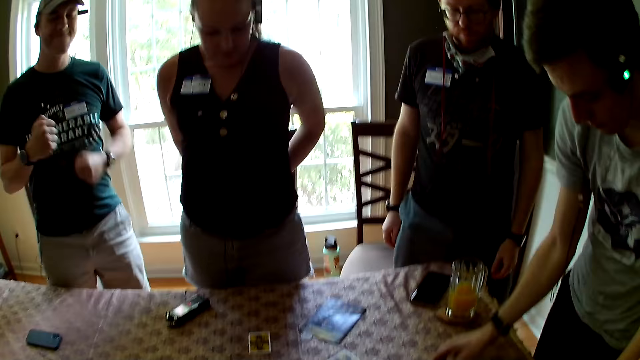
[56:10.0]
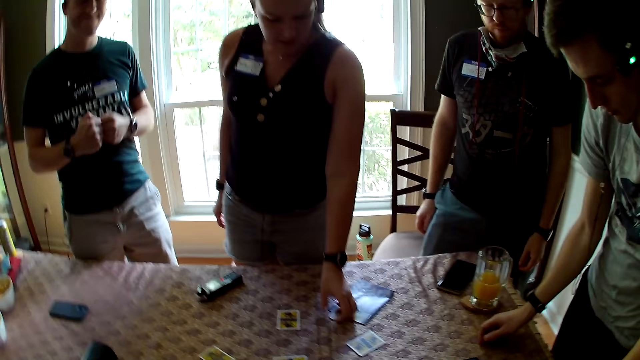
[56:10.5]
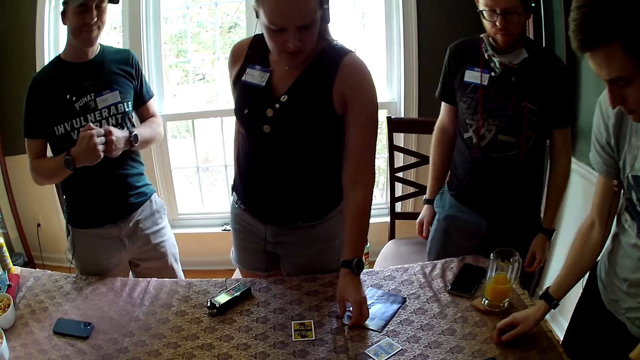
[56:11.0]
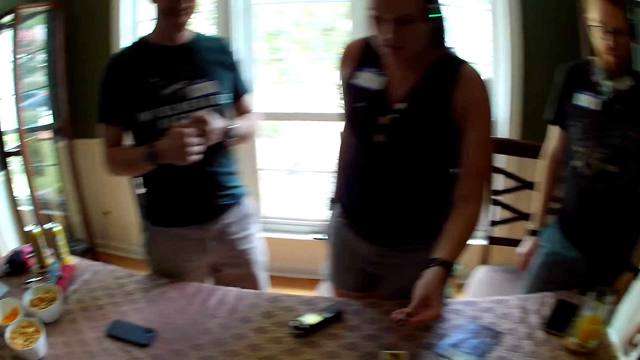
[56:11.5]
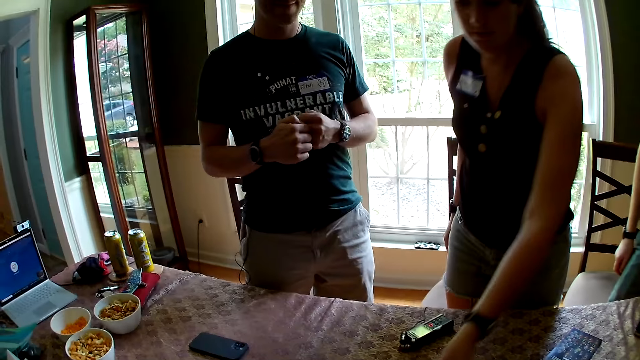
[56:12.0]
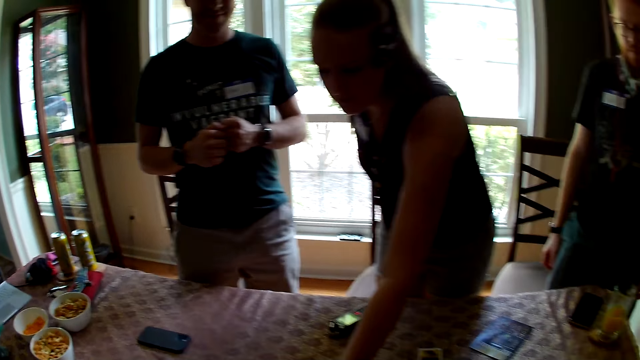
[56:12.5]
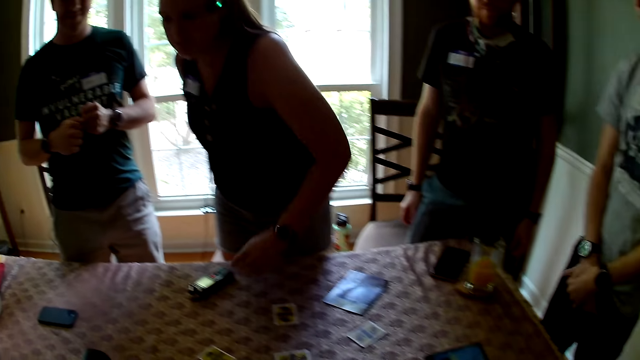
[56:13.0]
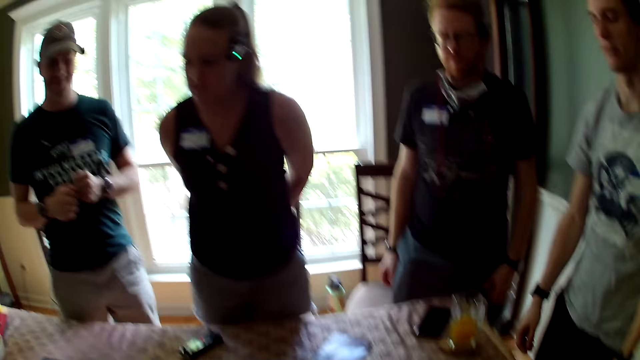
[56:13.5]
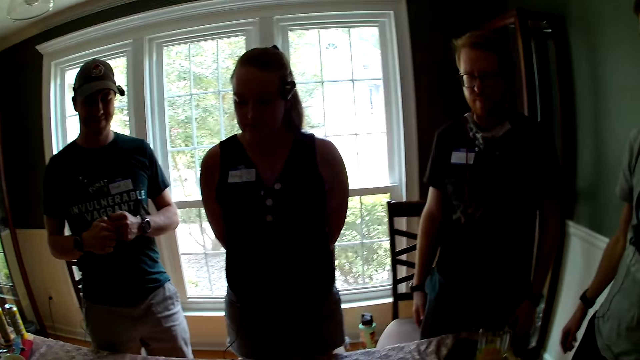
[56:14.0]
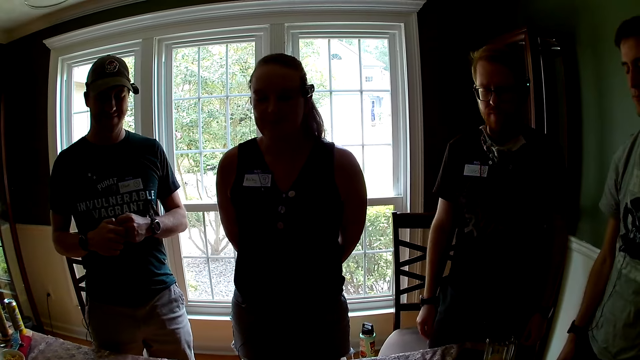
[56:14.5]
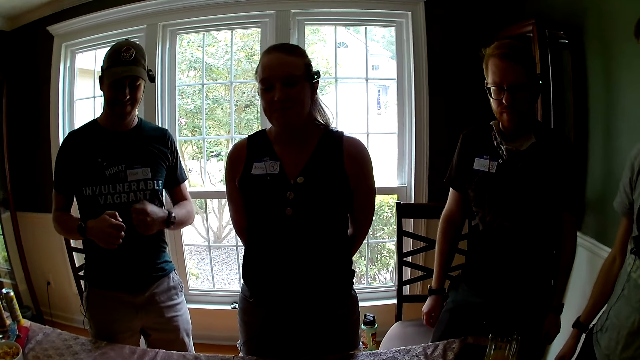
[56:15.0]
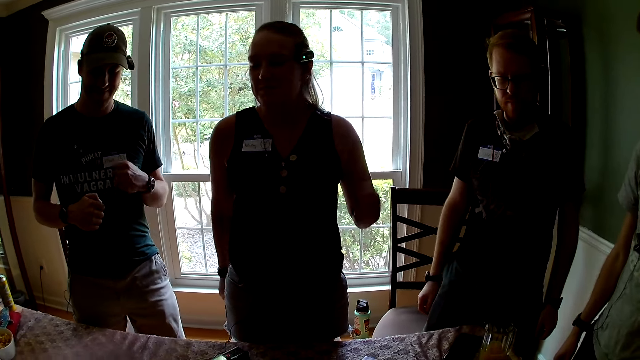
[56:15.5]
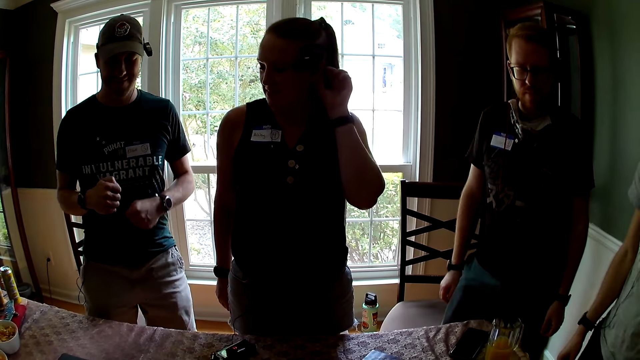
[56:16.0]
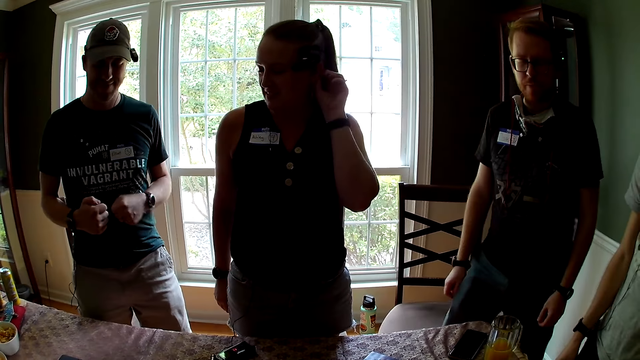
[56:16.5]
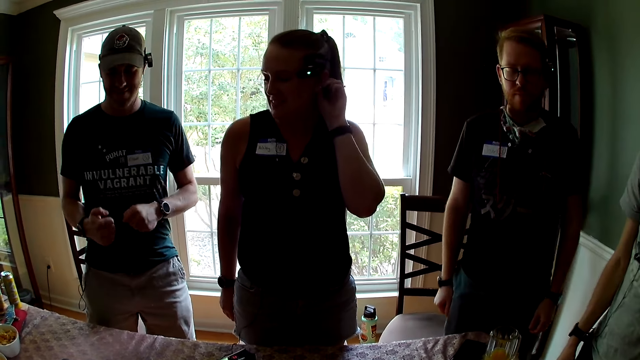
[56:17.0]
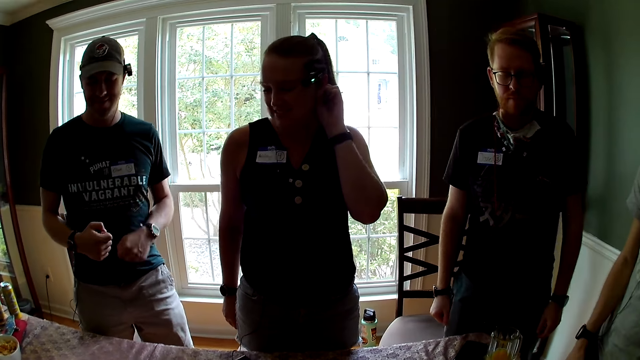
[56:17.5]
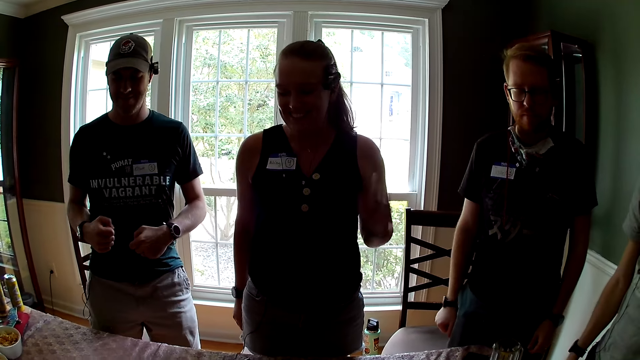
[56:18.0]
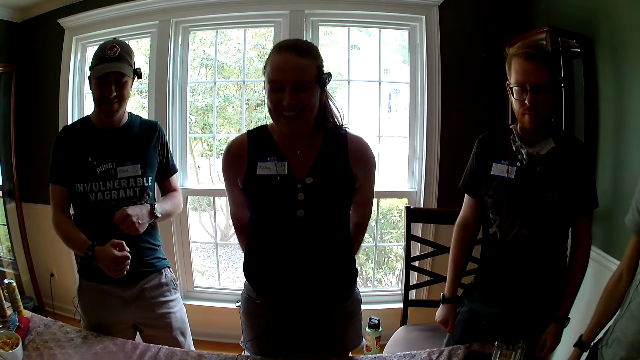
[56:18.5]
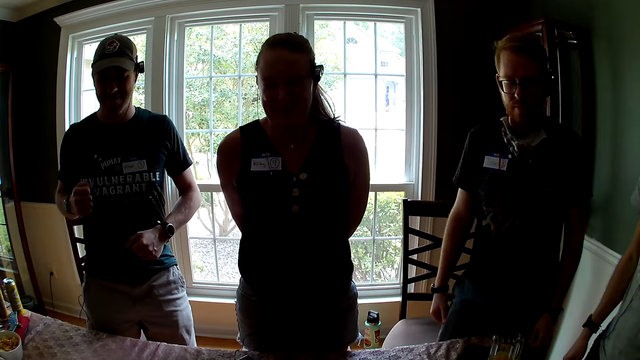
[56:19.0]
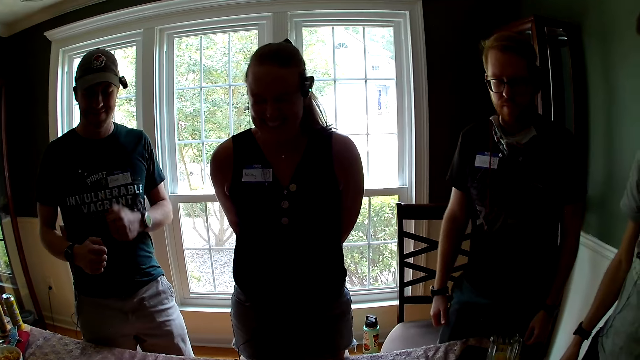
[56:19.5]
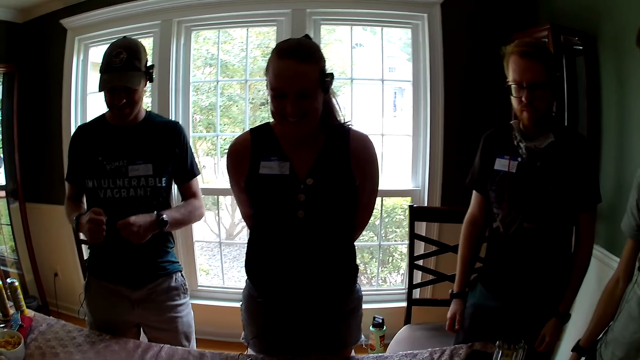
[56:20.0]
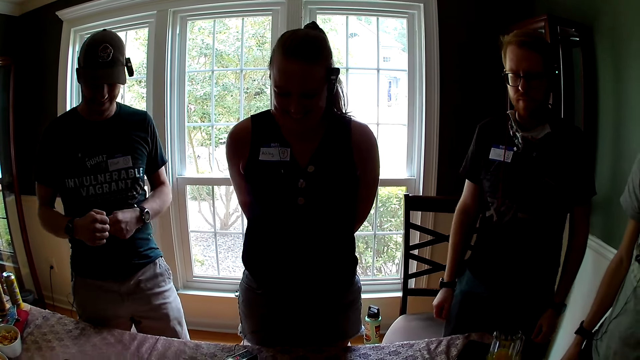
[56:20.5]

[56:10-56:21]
A woman talks to the camera wearer. The woman picks a coin from the dining table with her left hand. The woman touches her left ear with her left hand.

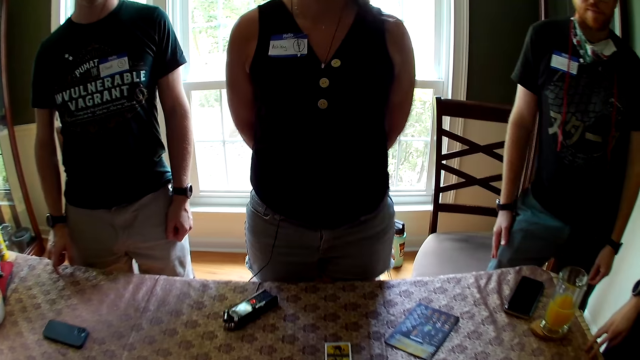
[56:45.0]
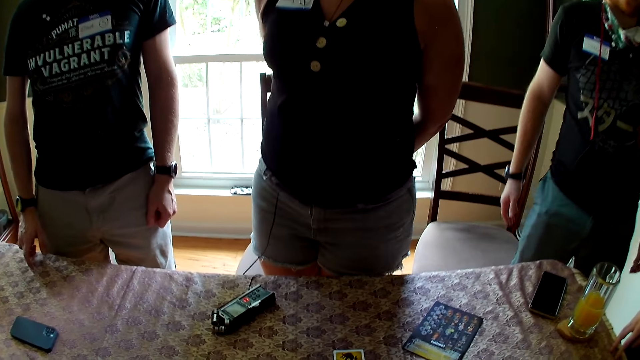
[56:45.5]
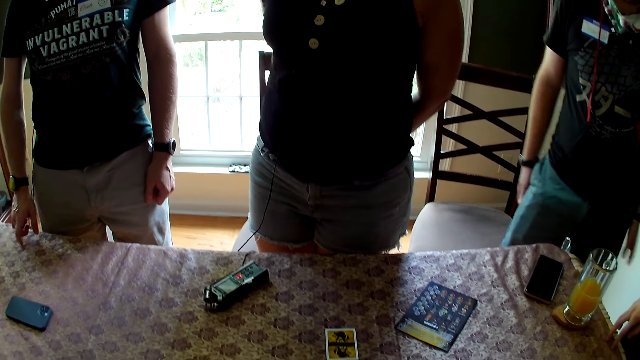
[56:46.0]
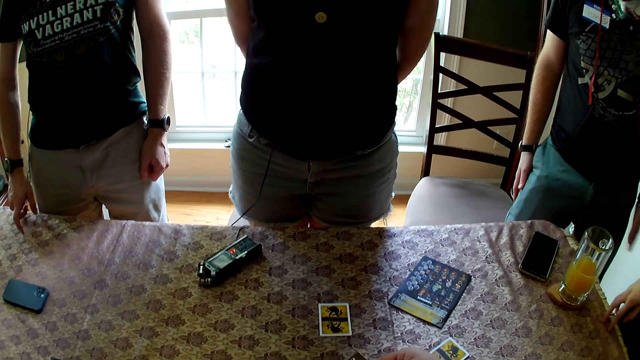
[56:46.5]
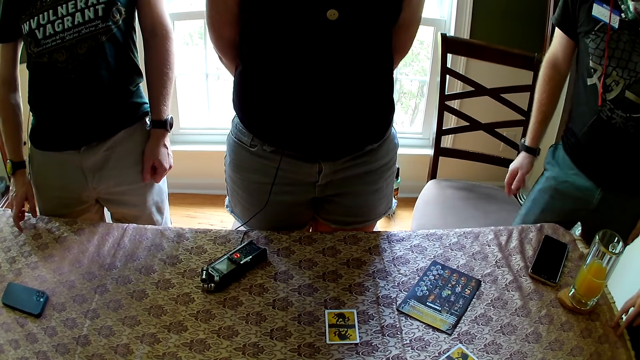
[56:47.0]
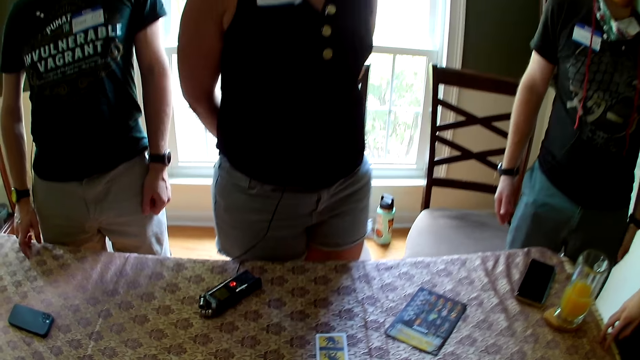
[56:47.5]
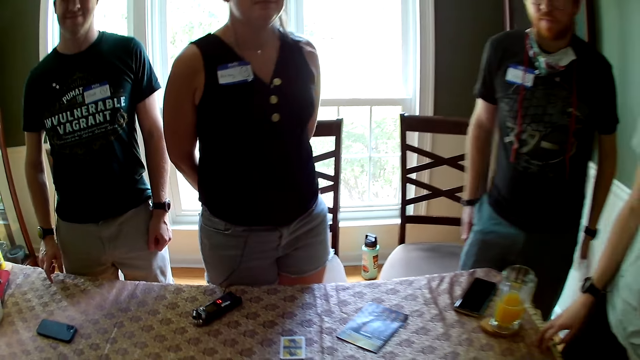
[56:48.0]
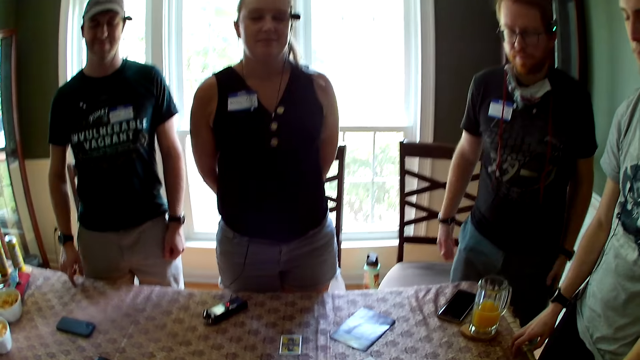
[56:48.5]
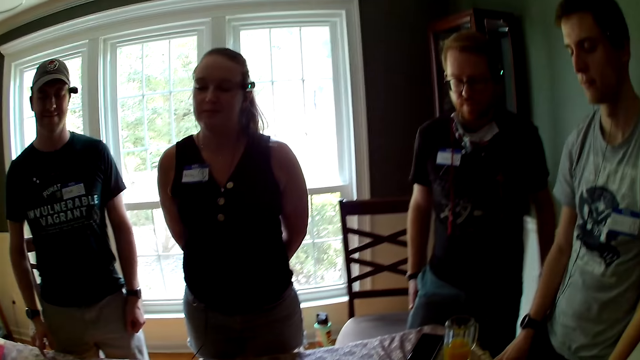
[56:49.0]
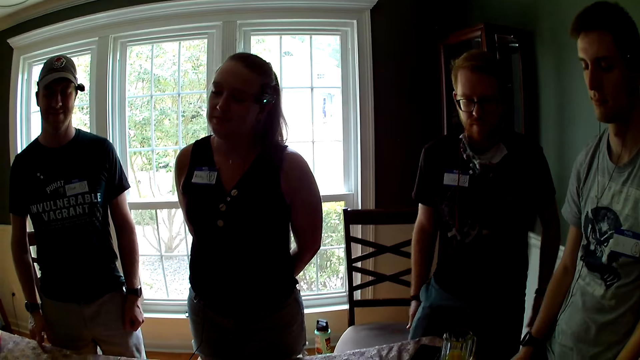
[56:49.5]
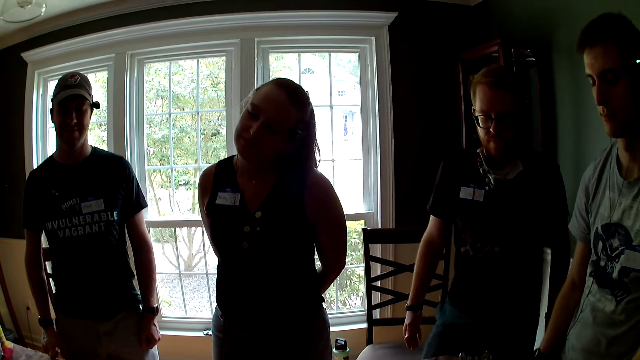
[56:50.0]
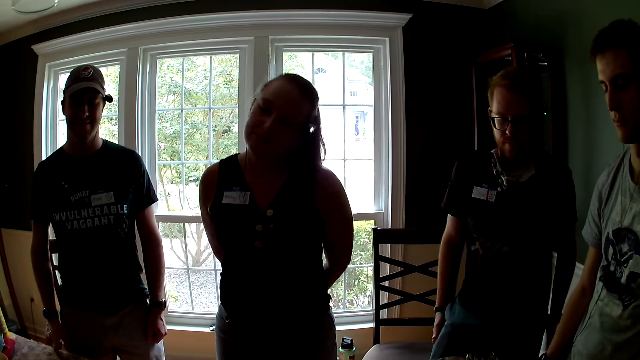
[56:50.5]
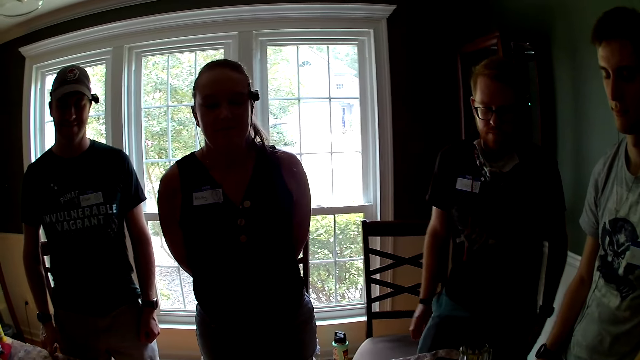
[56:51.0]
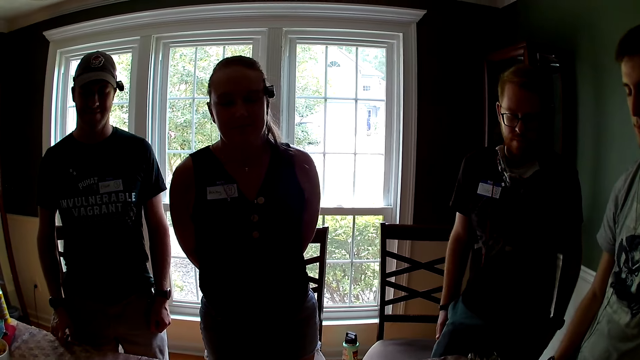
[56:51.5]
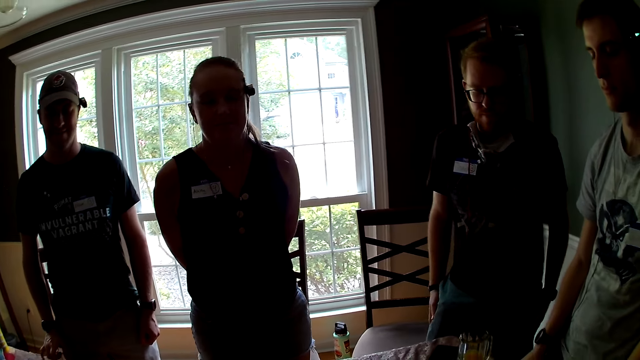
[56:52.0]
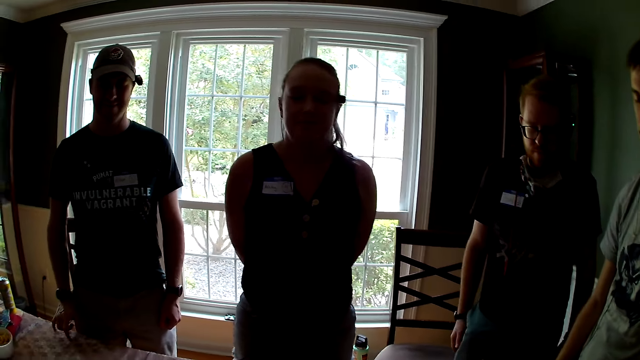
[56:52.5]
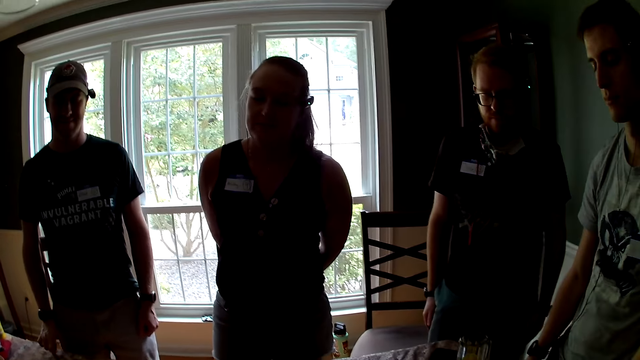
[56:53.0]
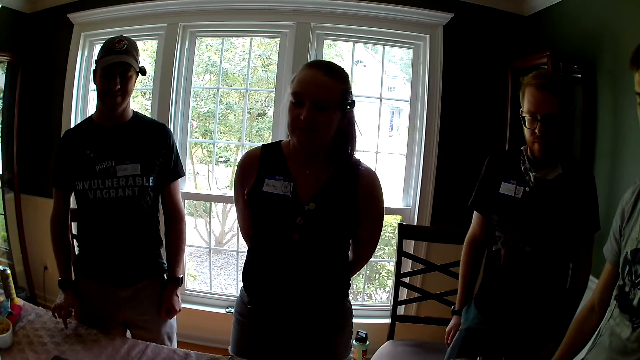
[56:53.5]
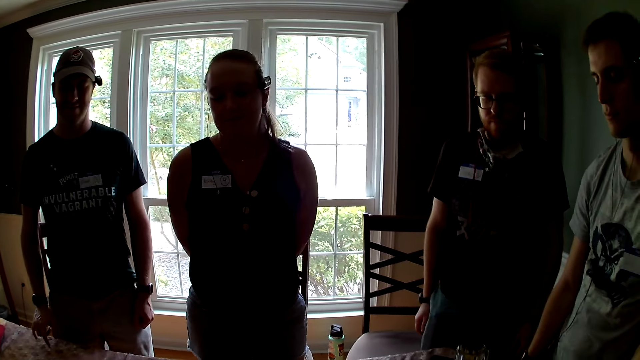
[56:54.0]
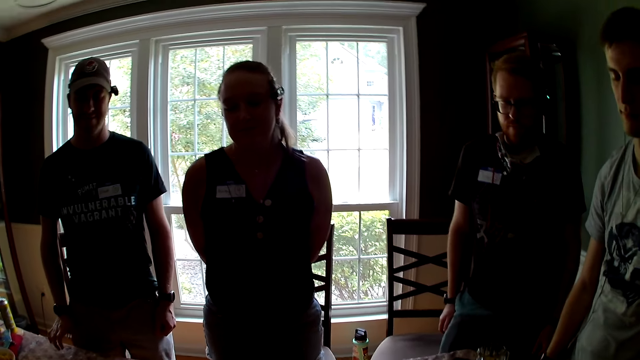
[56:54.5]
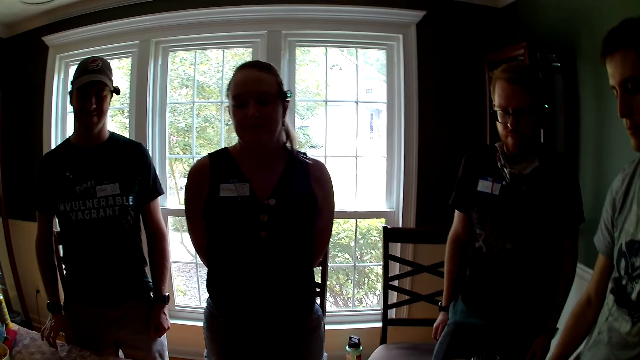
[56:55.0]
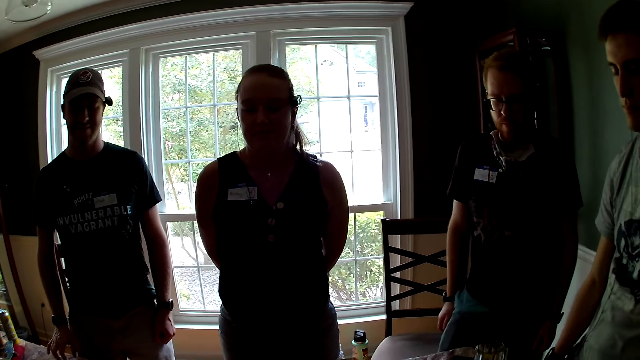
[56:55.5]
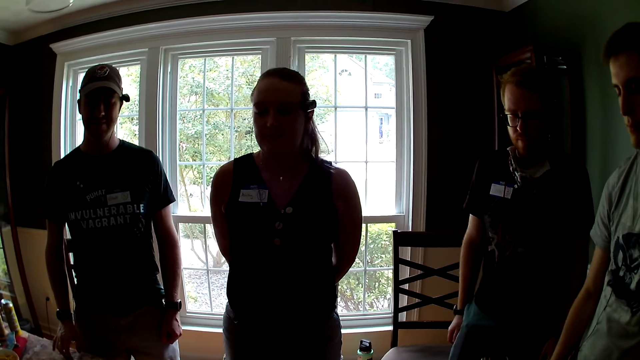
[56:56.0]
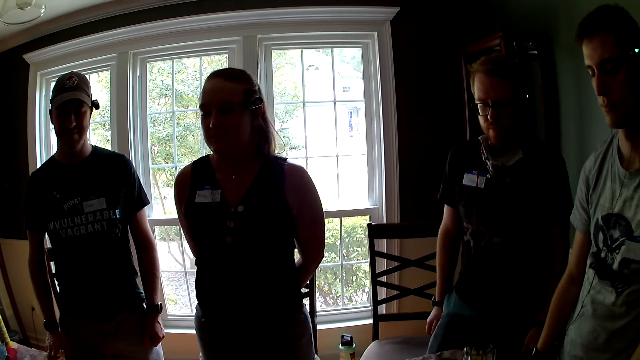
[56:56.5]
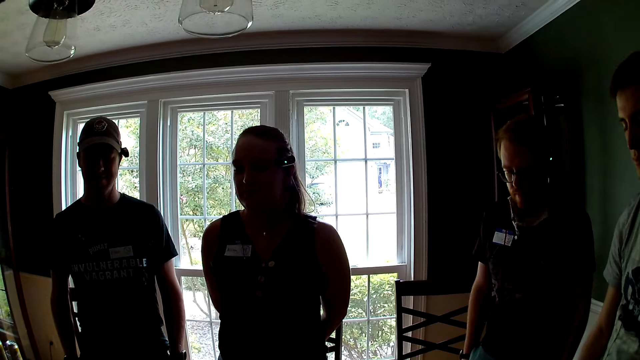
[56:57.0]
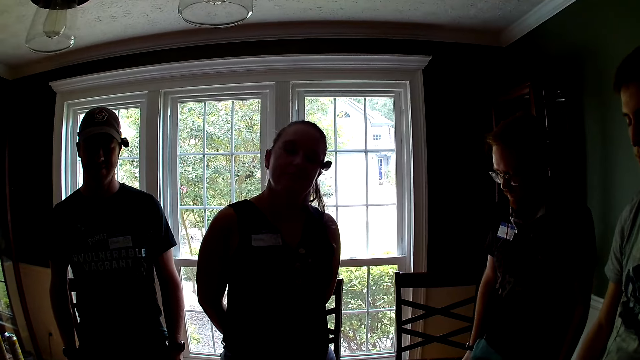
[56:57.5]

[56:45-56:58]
The camera wearer flips a card from the table with her right hand.
